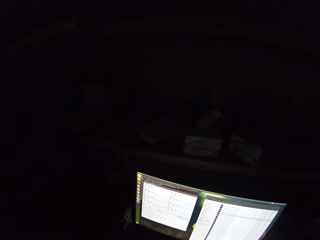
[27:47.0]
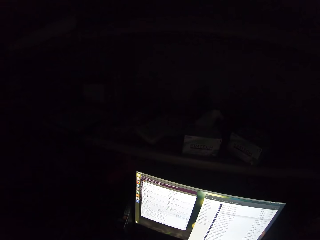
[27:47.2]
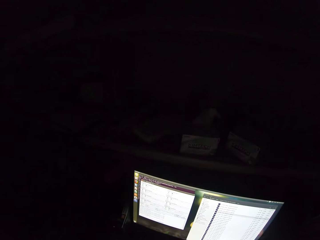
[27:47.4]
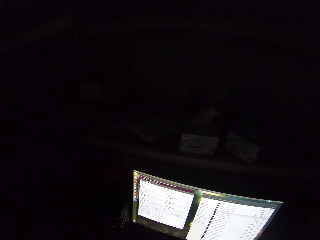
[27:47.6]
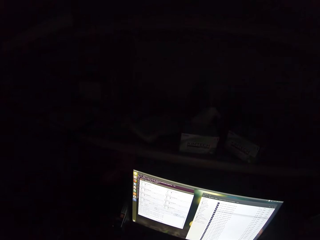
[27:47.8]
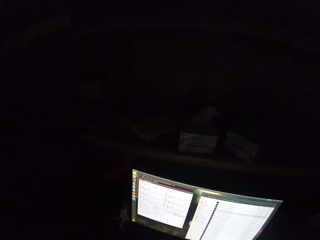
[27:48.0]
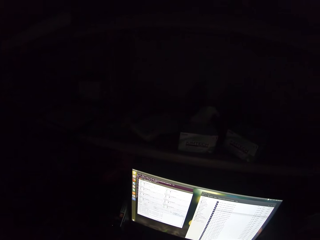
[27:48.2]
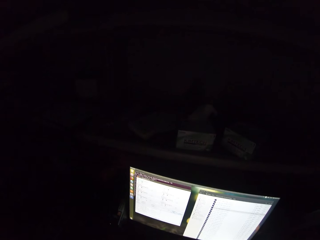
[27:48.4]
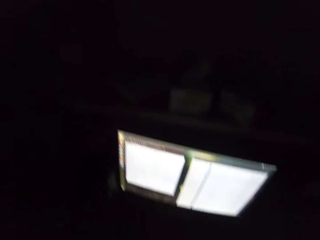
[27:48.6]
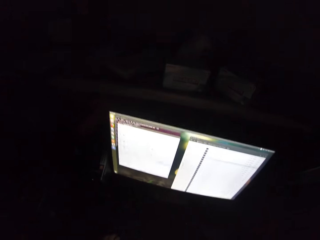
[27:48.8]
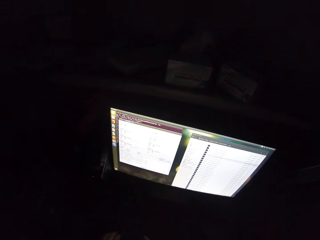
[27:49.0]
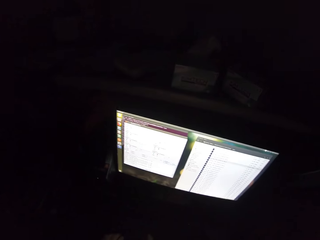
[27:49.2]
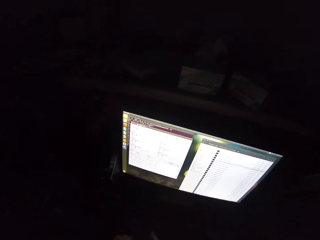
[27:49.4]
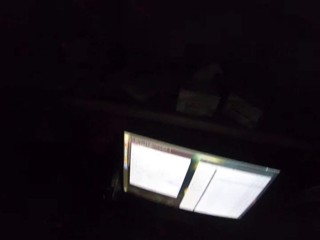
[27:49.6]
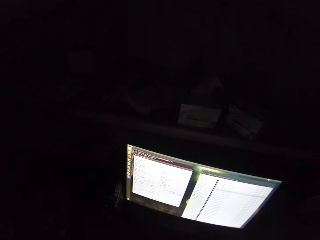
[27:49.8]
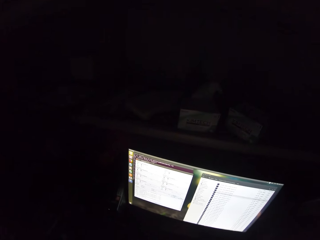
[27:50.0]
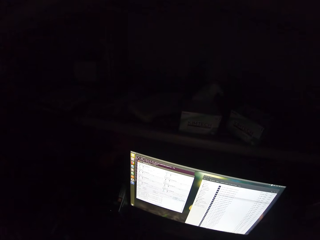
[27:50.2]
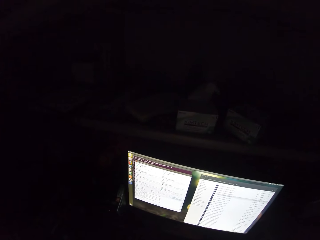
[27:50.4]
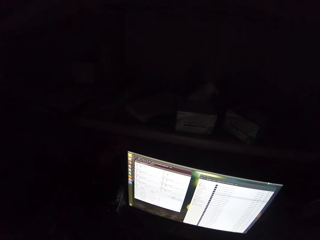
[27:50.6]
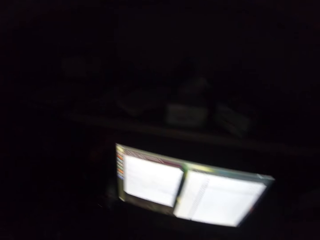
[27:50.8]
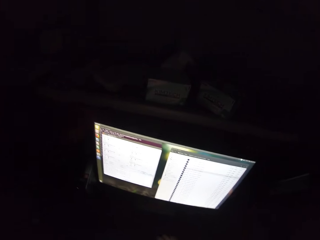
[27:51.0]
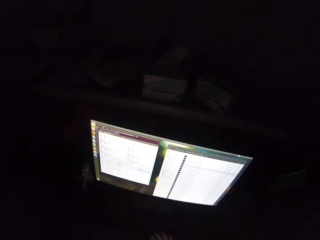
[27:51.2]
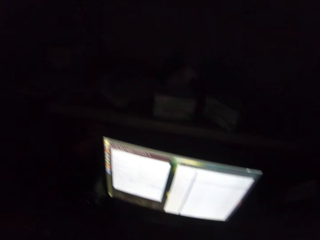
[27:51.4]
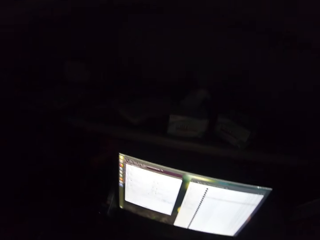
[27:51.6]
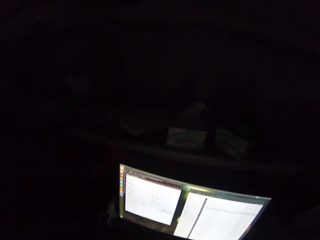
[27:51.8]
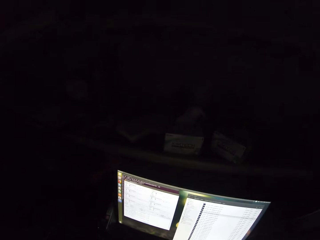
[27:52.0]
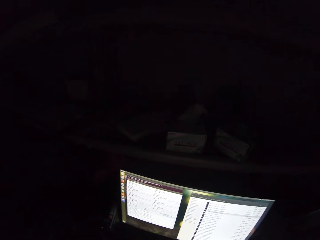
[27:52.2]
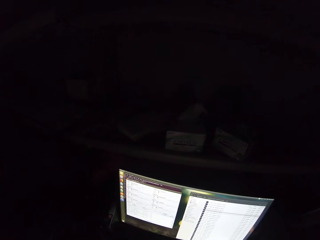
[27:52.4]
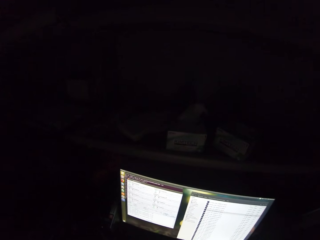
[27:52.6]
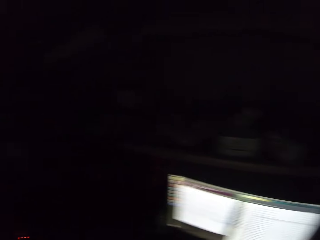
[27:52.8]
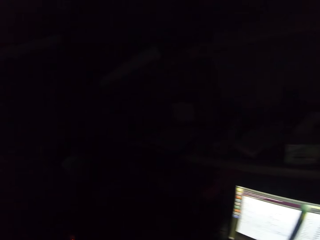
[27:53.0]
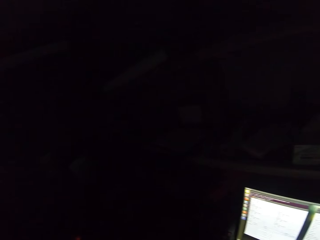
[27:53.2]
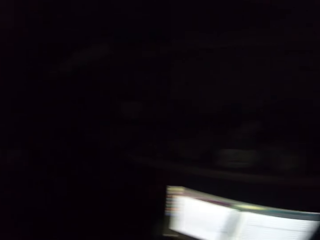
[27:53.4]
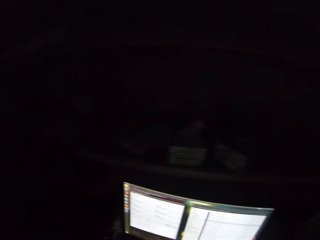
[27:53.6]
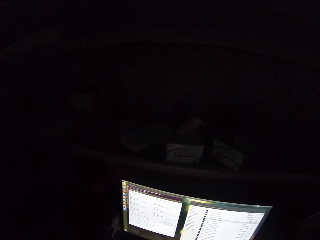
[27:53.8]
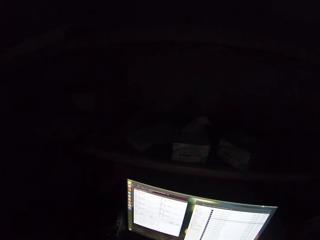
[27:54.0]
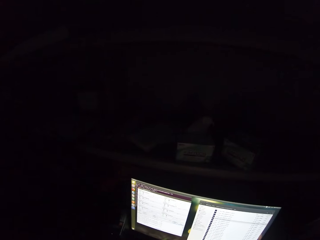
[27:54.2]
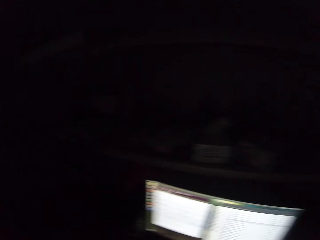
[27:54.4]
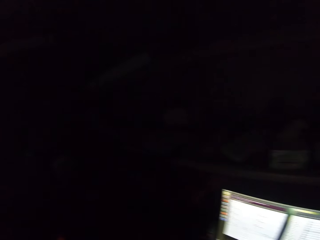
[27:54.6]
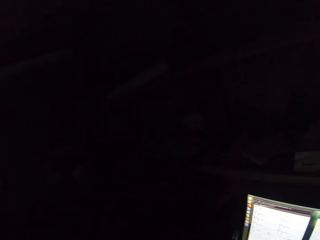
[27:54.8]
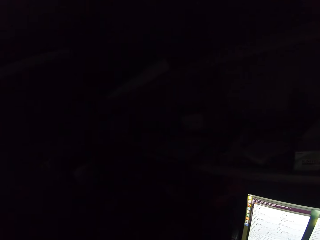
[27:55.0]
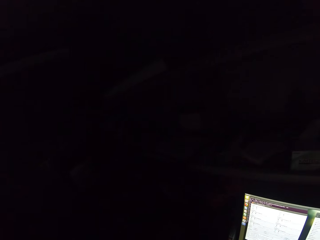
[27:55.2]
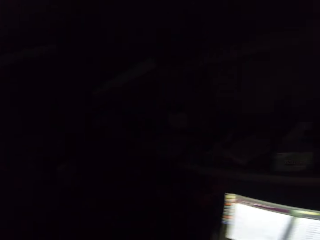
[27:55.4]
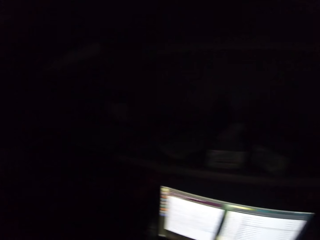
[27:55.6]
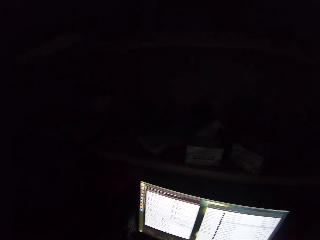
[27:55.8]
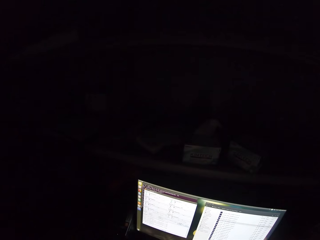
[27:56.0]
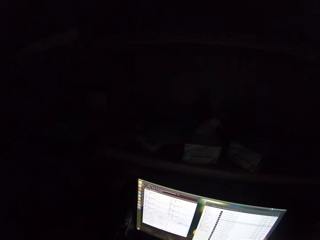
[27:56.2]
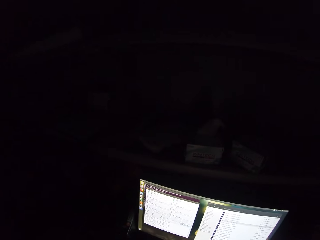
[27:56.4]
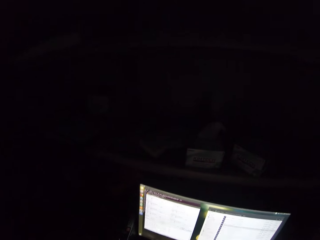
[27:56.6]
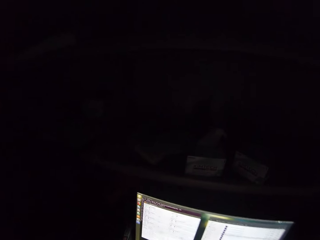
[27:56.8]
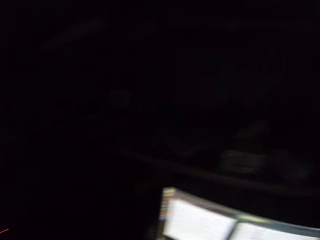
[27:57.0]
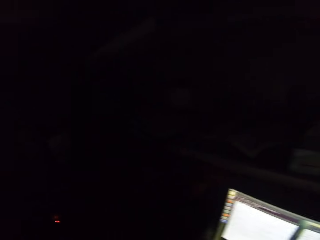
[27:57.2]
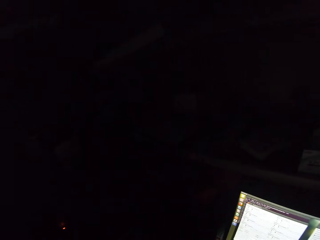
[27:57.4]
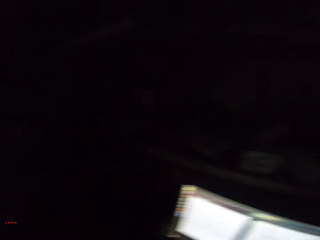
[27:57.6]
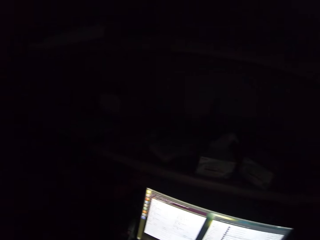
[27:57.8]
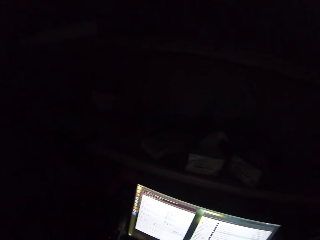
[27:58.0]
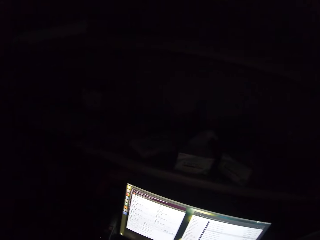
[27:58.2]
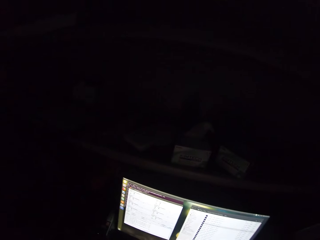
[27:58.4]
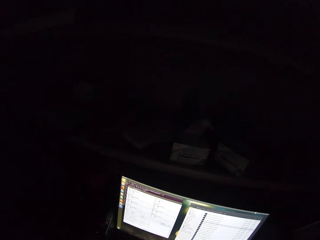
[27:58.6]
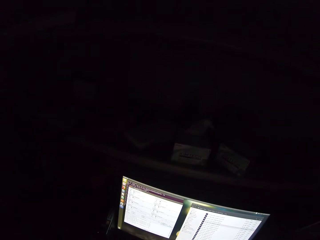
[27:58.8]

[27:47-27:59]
The camera wearer looks around.

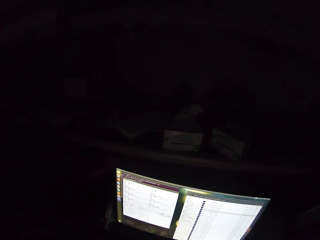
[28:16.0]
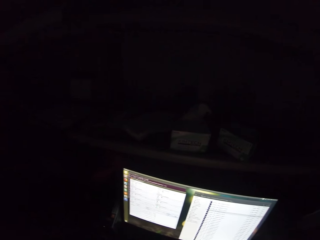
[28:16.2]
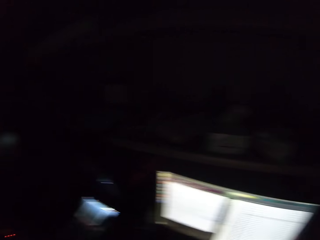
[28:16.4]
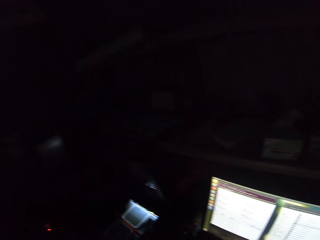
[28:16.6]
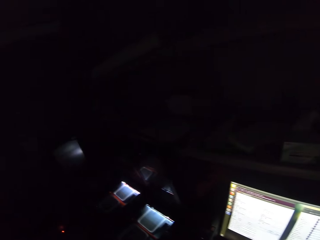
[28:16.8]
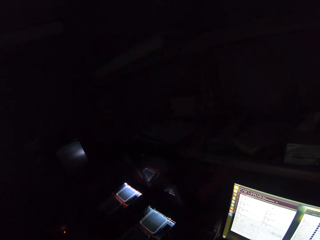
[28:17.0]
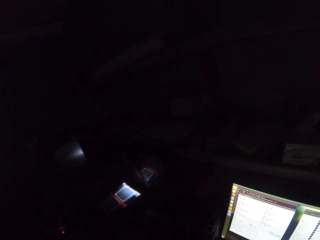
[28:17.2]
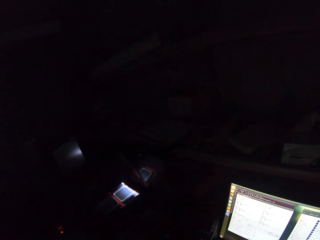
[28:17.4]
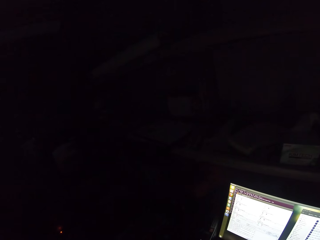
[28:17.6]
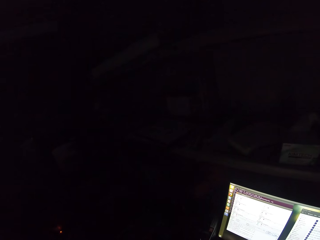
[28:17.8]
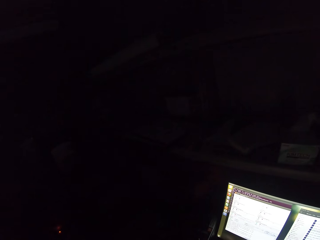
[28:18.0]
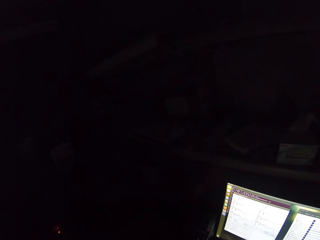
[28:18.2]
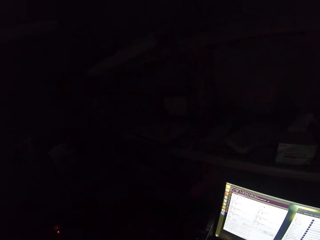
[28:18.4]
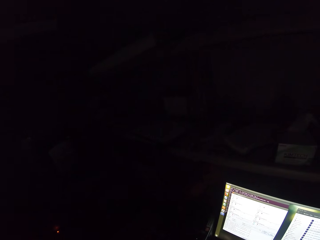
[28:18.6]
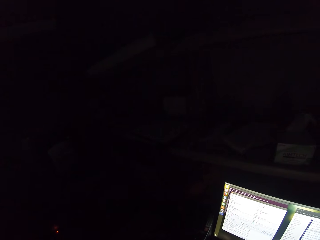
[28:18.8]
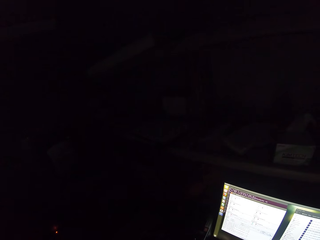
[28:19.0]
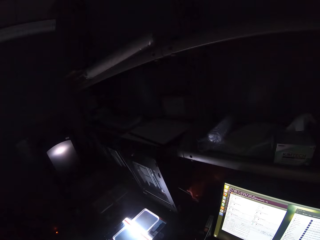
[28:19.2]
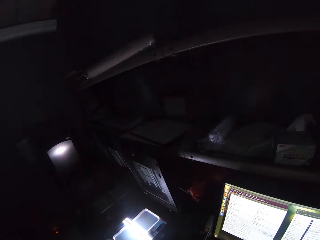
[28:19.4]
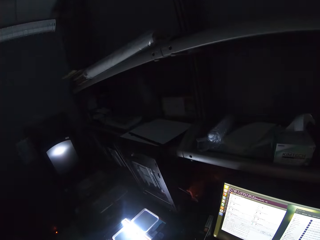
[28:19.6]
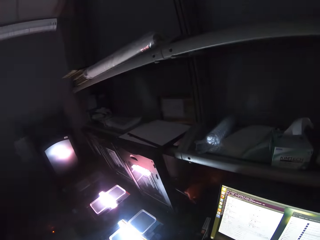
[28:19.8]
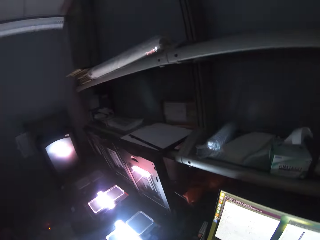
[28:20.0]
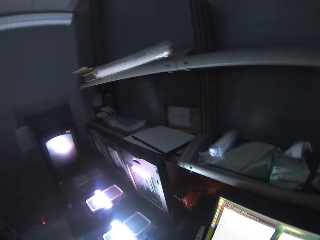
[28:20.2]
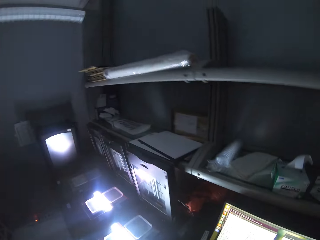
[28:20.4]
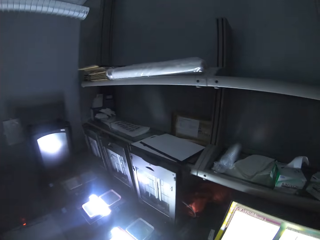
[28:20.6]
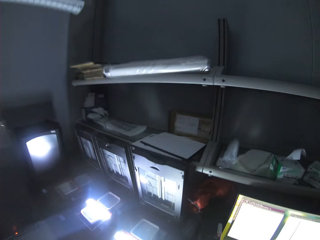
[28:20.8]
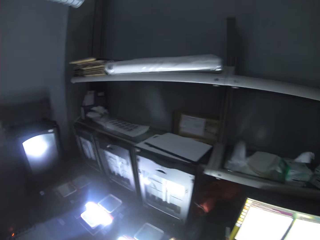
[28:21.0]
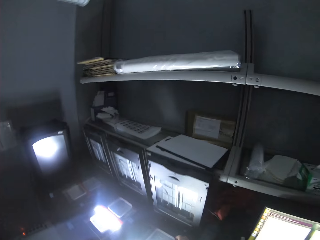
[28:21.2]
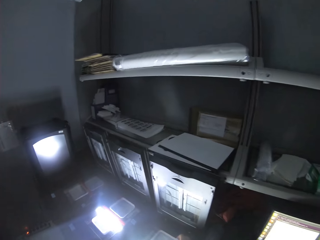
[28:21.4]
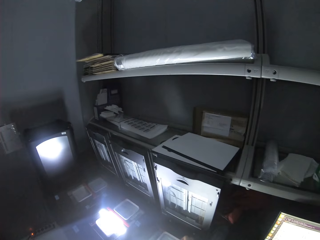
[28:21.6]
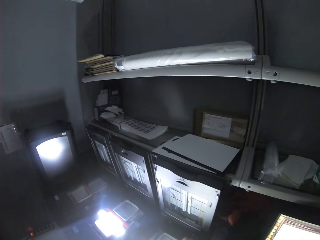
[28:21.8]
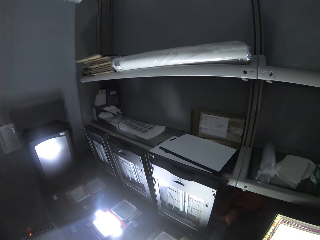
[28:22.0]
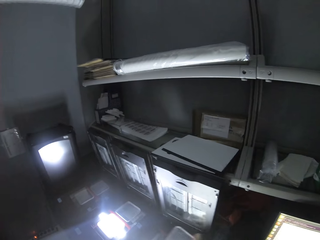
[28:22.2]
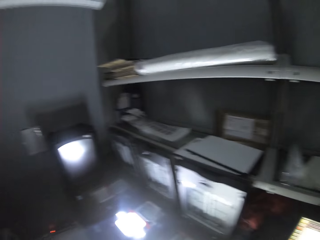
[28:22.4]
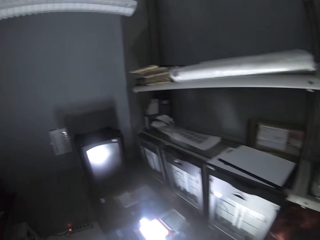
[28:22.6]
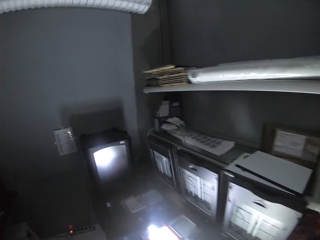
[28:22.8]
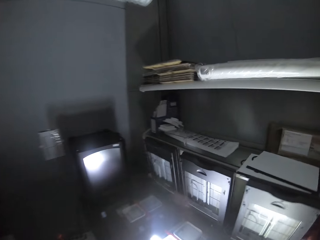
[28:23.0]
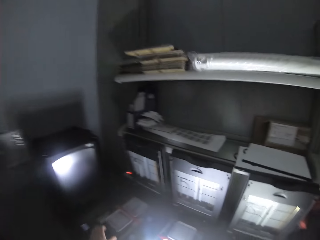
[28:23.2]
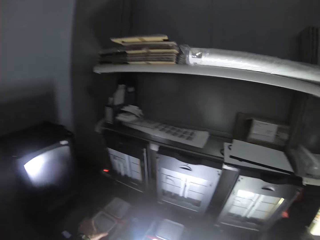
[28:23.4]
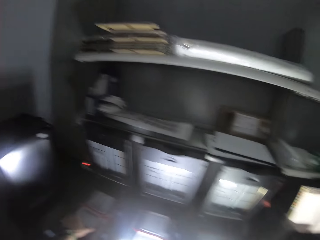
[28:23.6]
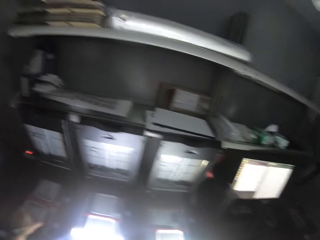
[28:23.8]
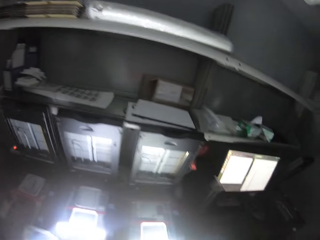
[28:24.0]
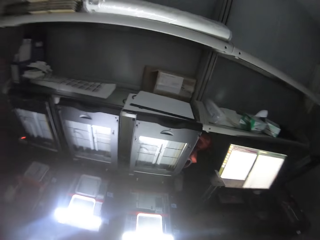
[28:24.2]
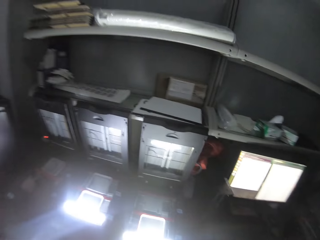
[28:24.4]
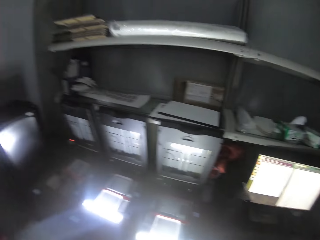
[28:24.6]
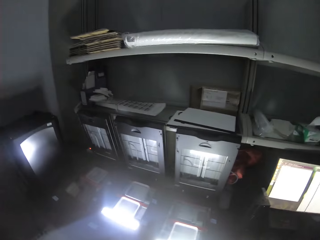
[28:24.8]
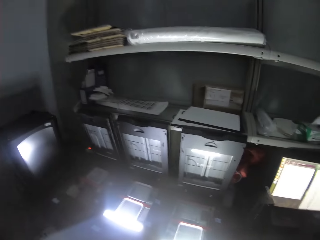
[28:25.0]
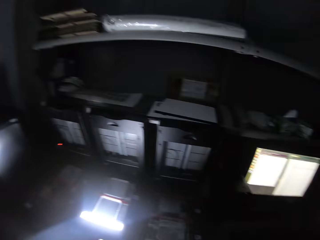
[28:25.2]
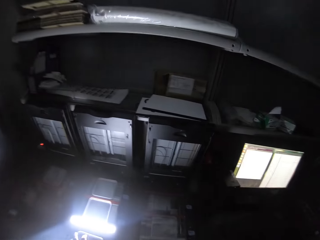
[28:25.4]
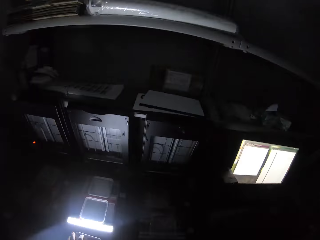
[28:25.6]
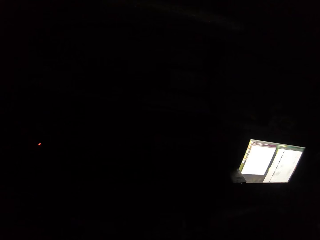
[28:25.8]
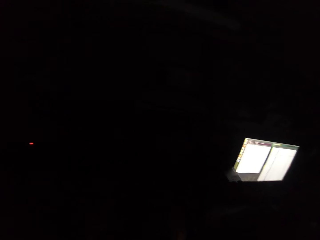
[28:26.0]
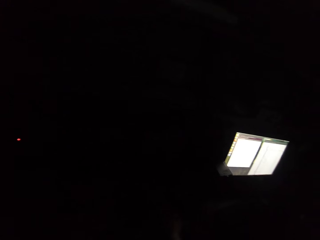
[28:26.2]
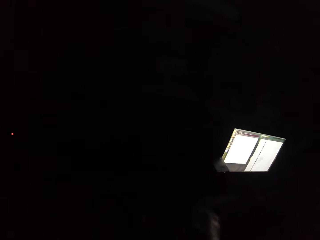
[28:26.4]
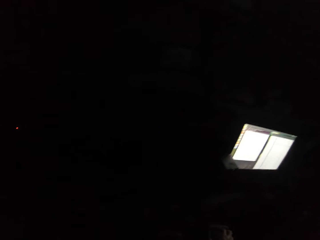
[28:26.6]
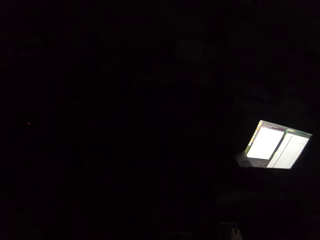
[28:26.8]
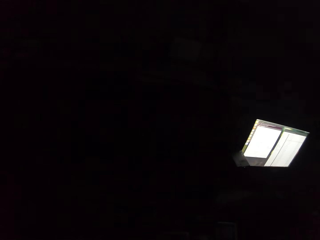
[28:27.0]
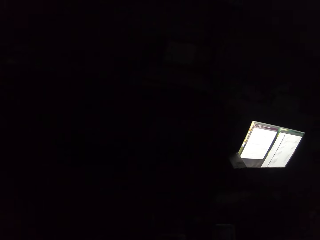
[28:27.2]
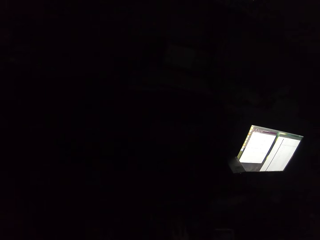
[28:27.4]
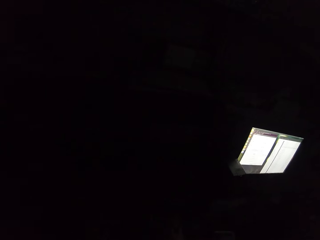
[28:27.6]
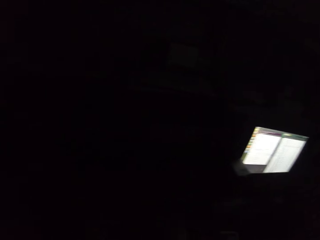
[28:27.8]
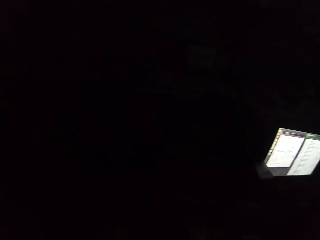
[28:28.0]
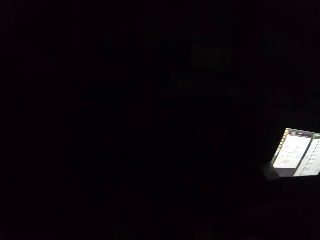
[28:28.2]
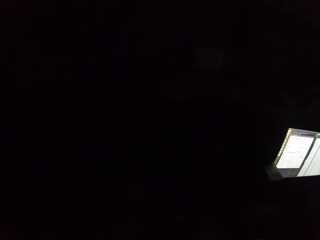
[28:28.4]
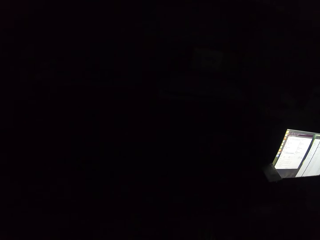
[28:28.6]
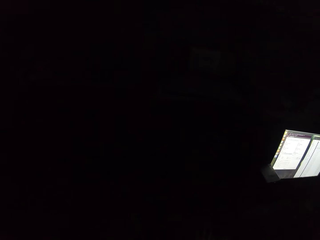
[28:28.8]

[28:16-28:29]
The camera wearer operates a computer. He moves towards the end of the room. He picks up something with his left hand. He looks around.
